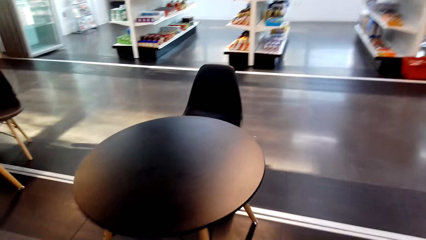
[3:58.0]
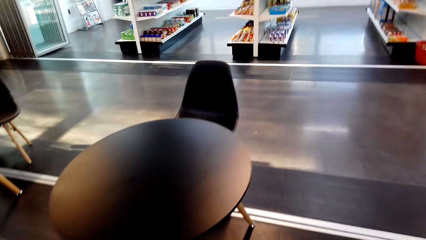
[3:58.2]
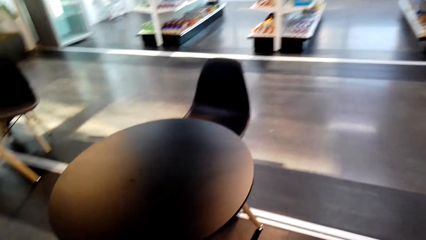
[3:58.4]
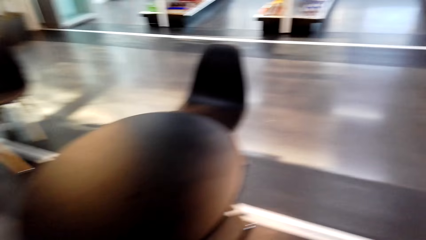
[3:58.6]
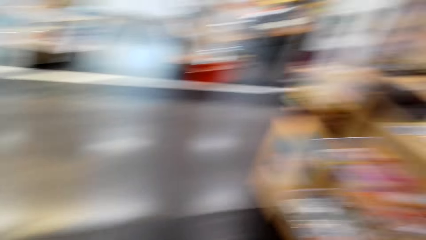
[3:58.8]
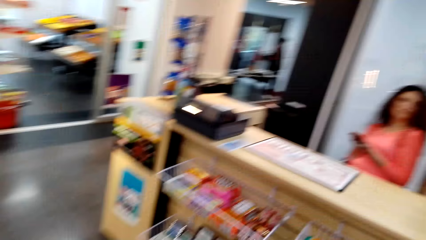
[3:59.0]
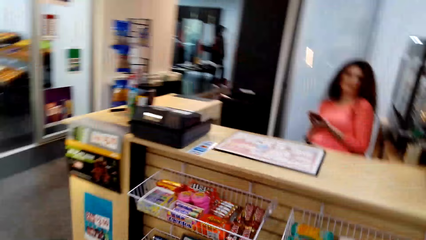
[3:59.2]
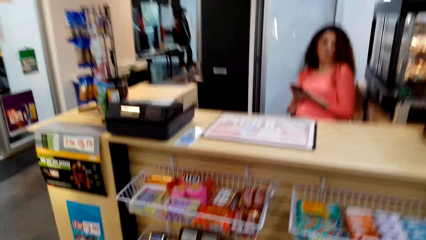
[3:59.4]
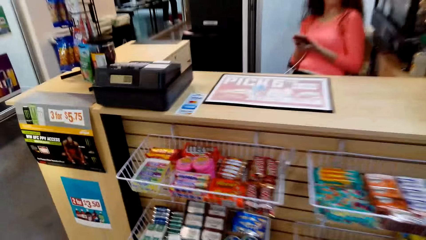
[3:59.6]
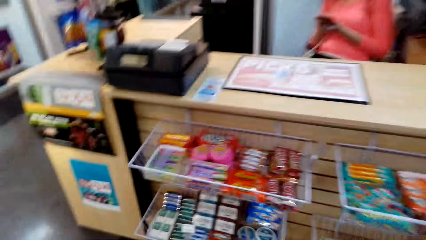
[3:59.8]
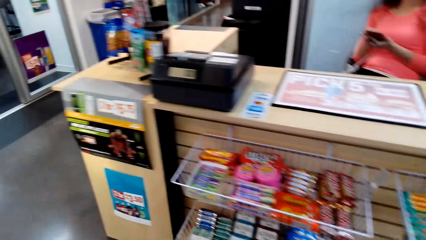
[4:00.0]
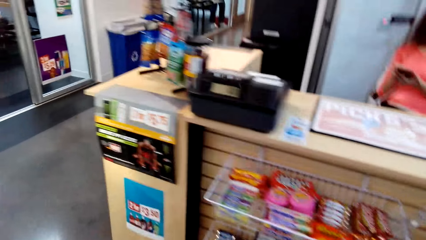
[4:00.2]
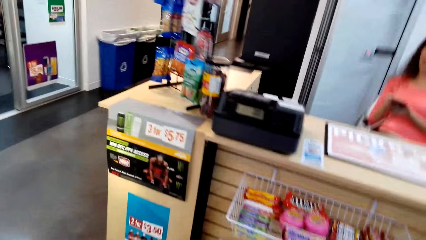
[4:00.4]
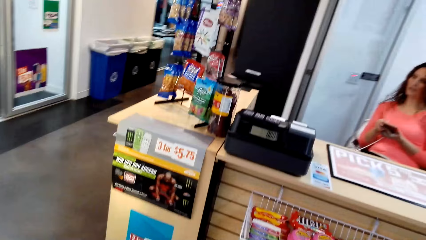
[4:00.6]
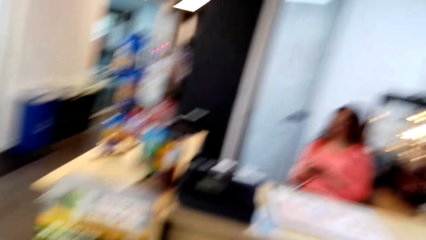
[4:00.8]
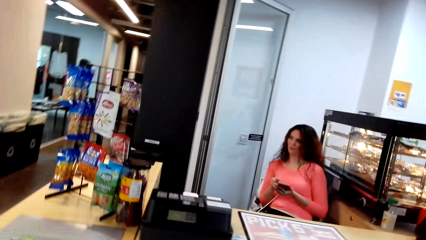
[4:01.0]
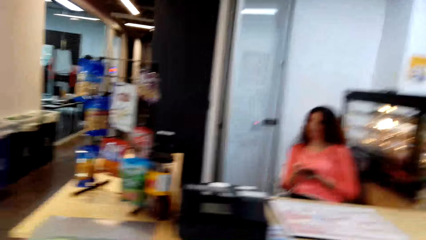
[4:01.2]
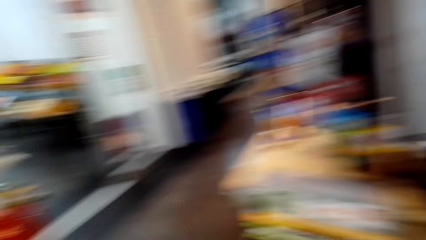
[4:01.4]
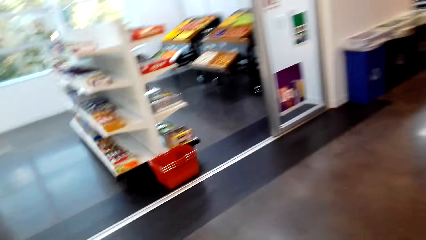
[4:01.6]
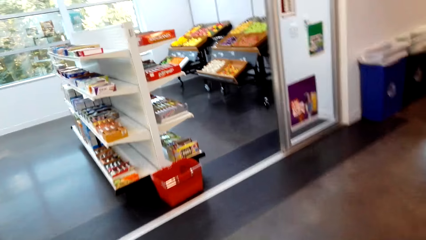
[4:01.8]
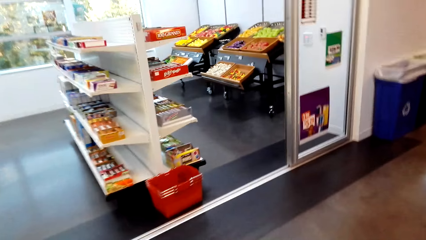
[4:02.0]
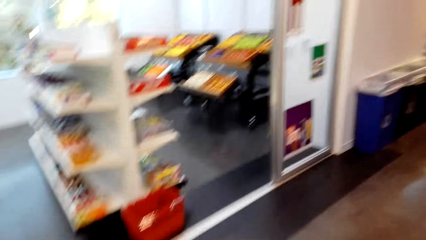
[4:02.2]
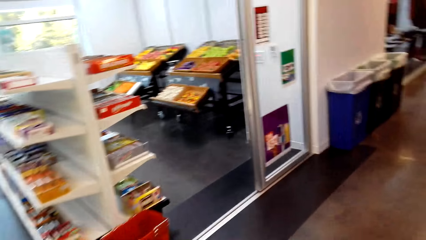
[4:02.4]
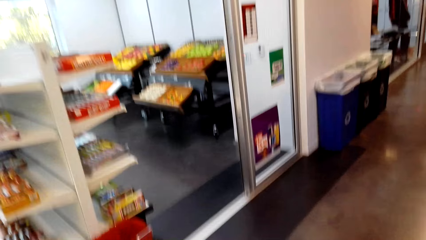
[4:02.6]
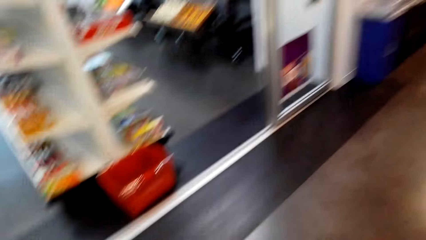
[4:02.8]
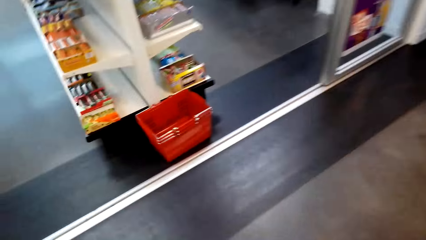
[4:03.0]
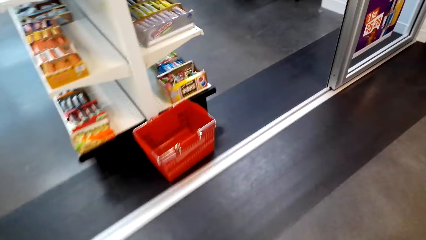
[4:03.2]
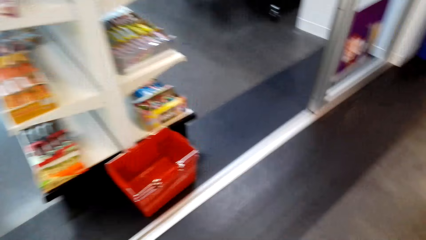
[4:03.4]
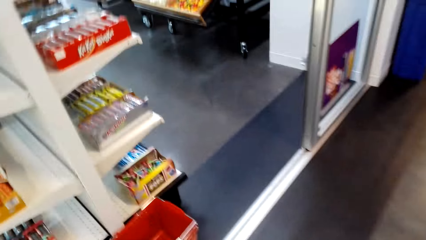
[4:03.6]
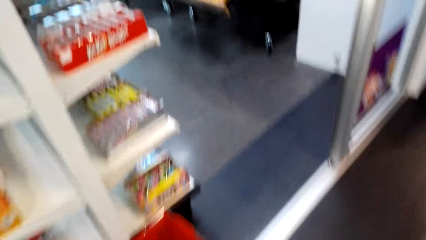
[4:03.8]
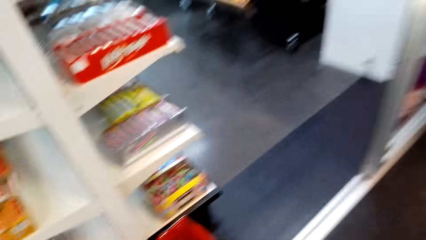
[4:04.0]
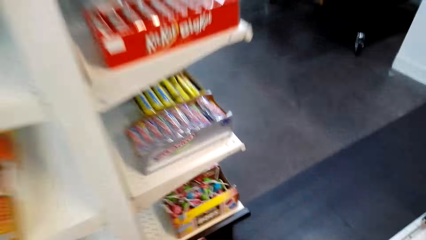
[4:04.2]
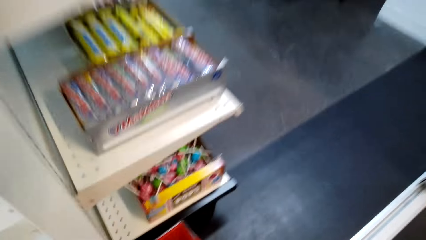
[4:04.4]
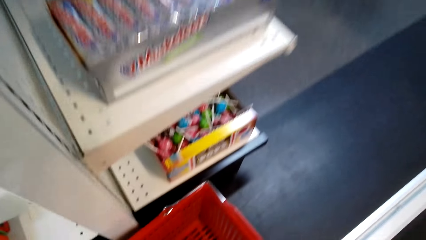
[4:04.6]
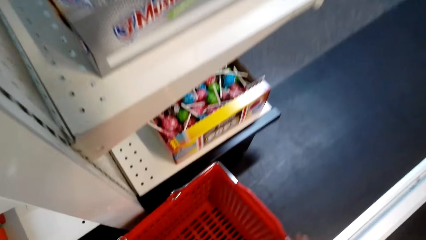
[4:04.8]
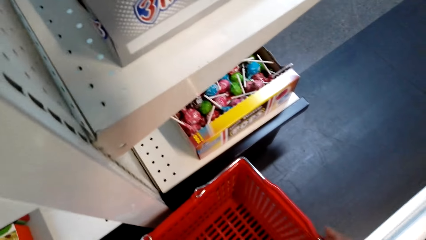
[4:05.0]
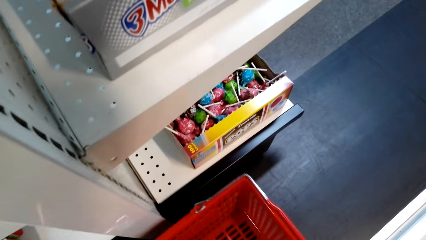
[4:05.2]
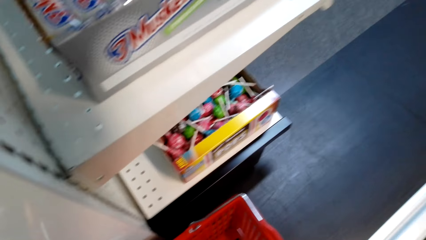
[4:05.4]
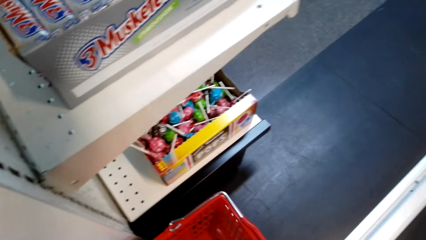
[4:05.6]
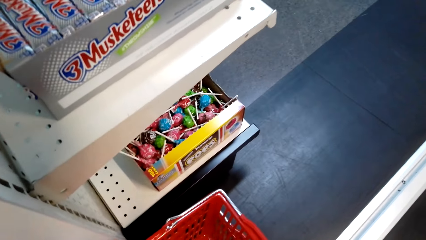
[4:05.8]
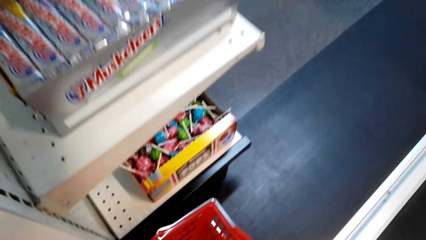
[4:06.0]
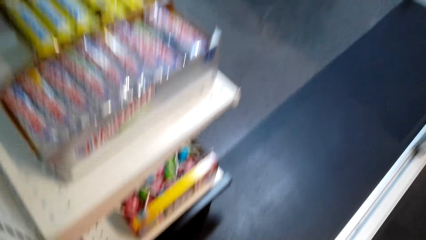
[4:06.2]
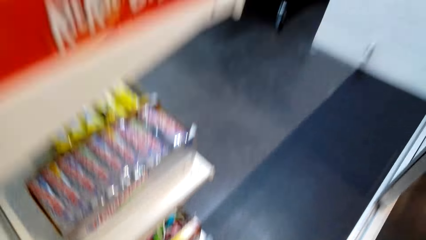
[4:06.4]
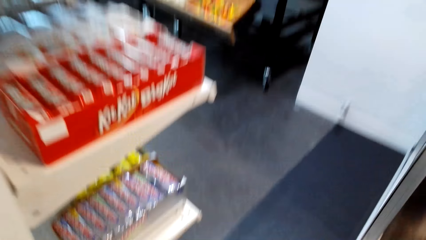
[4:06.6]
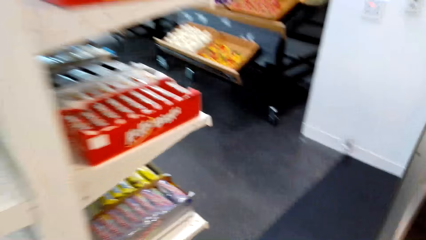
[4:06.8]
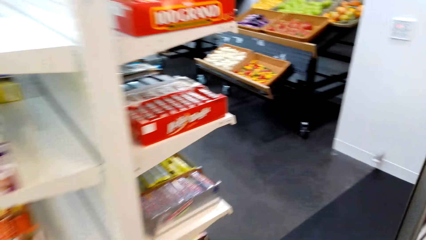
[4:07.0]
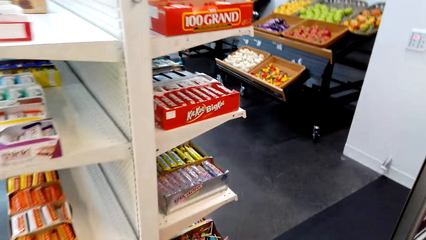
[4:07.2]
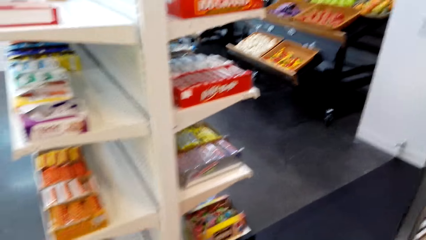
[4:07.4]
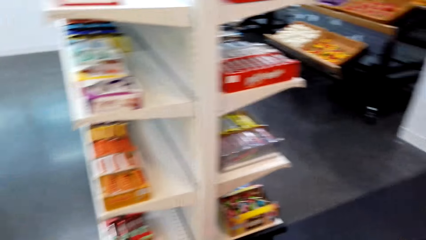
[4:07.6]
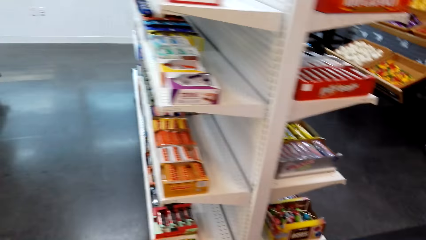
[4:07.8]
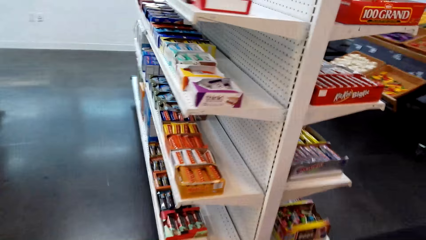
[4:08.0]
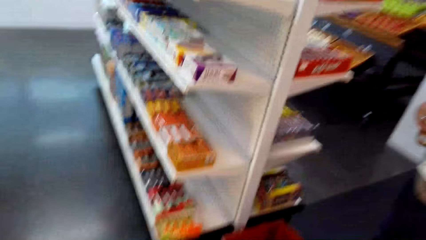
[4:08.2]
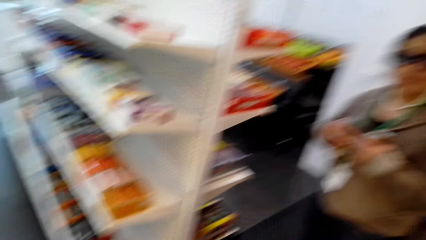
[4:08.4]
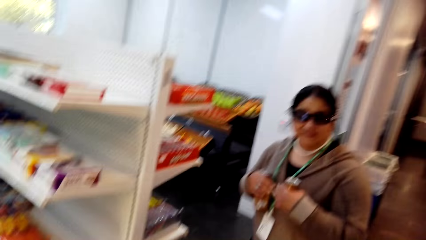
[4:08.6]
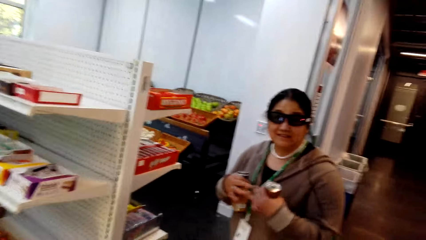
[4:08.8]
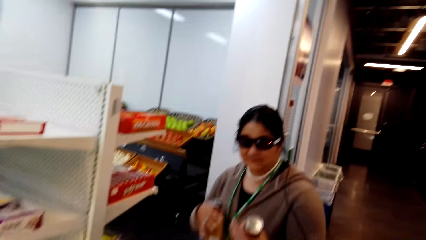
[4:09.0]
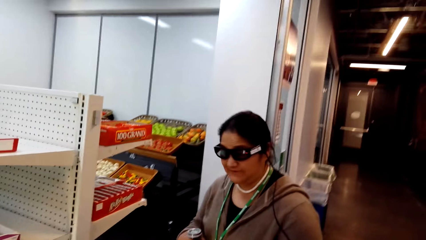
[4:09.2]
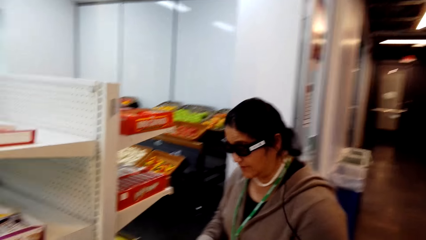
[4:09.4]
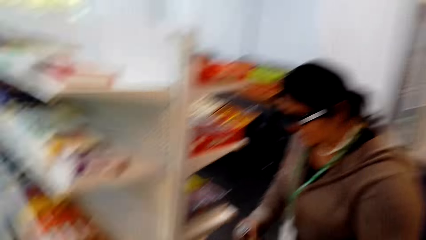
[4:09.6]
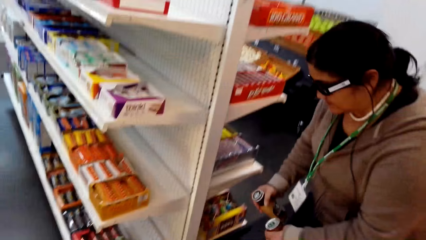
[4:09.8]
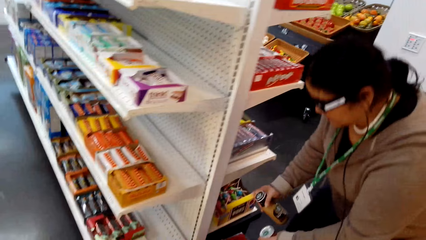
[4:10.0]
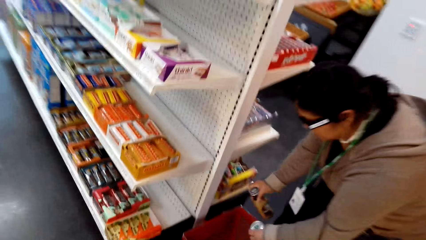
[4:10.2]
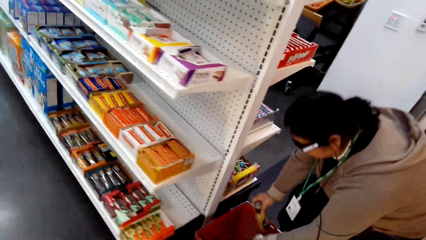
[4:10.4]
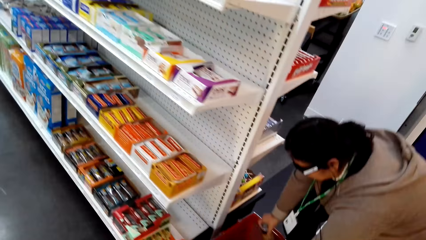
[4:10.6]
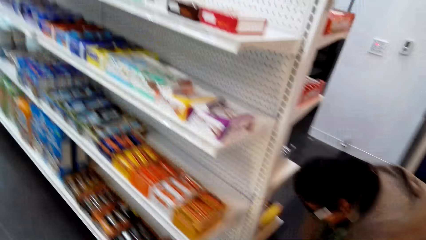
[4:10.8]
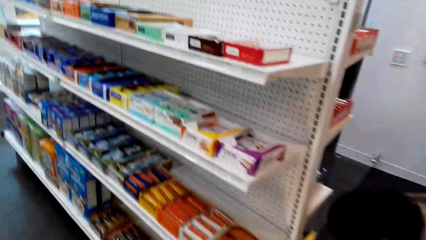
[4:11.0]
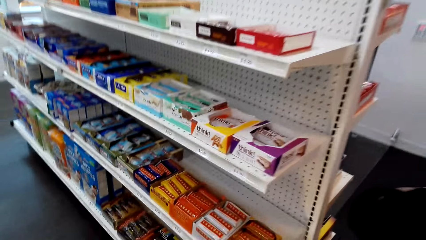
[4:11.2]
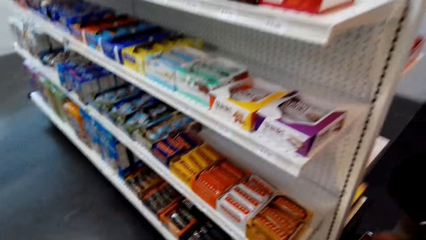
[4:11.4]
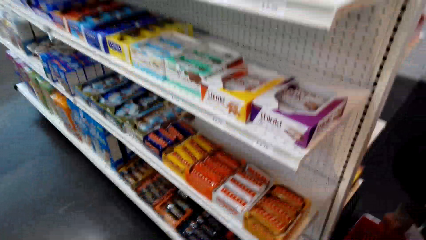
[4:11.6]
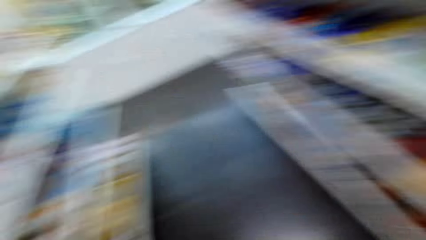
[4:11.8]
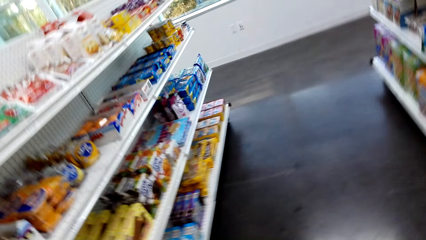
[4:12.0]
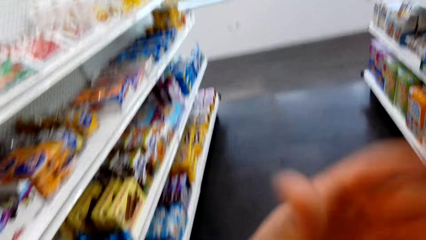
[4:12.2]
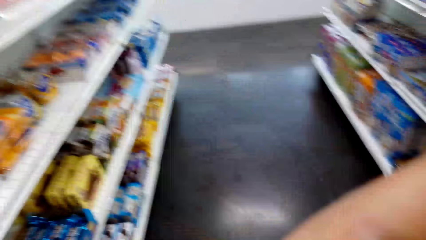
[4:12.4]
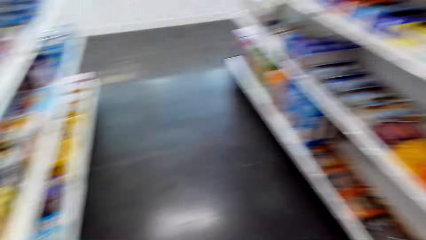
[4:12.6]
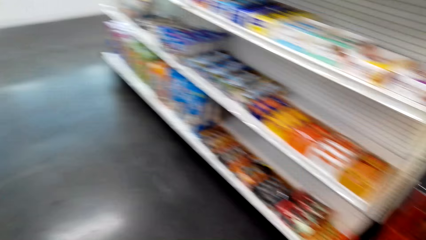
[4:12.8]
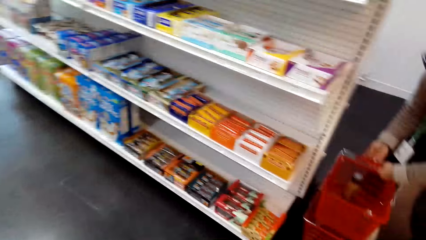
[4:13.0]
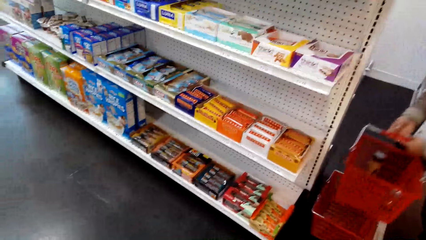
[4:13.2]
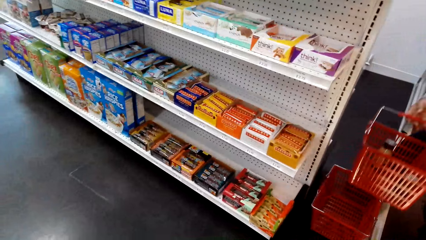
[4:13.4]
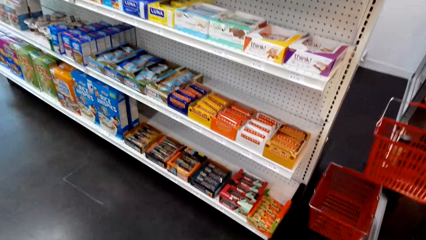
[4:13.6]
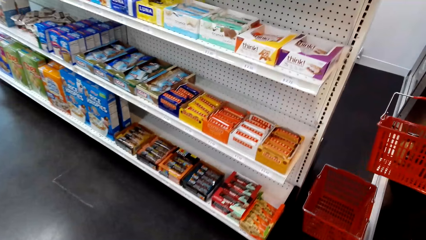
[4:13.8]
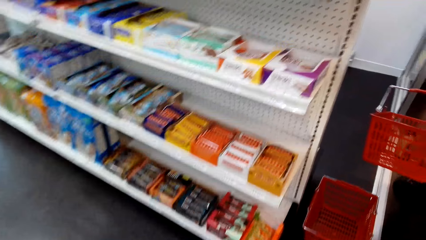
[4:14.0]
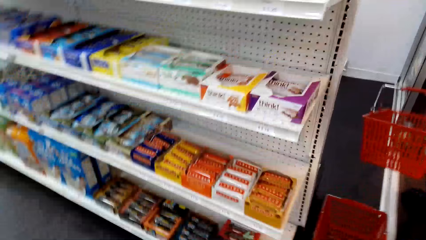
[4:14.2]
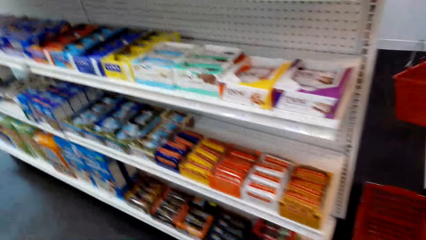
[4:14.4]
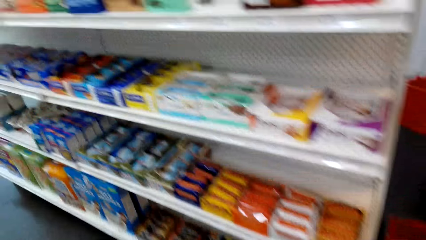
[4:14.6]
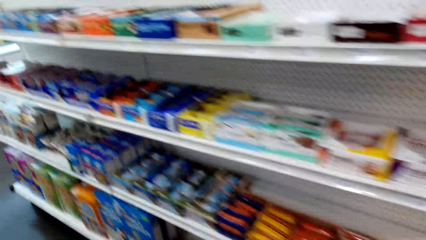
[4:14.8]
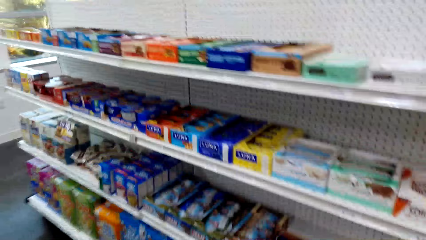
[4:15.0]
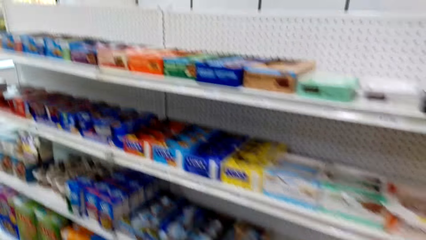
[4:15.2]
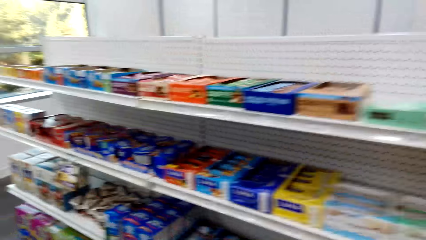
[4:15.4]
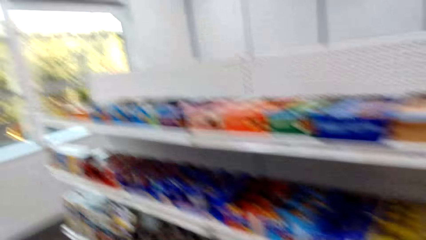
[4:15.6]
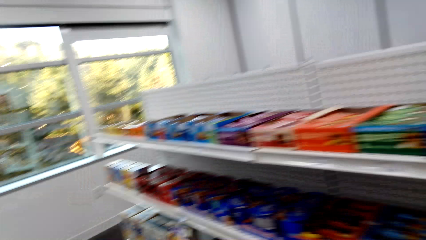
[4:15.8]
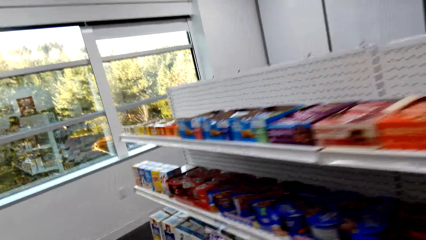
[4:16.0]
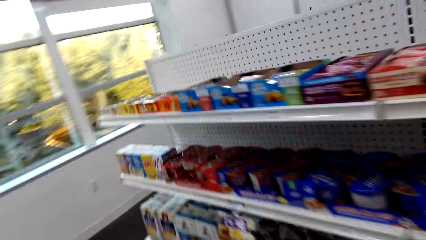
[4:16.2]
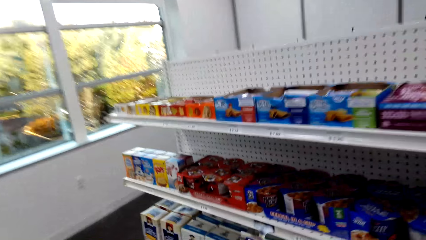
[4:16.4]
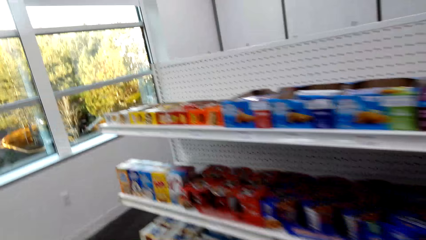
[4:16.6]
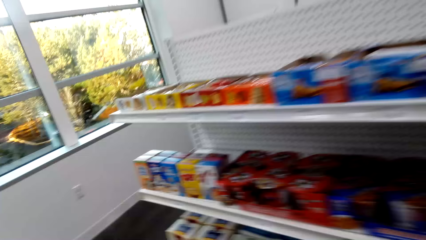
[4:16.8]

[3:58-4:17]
The camera wearer walks in the shop. A lady holds a phone. The camera wearer picks up a shopping basket. Another lady places the soft drinks in the shopping basket. The other lady picks up the shopping basket. The camera wearer walks in the shop.
